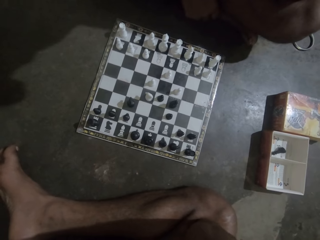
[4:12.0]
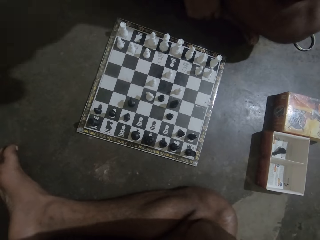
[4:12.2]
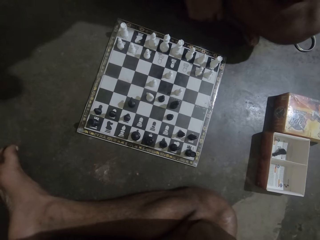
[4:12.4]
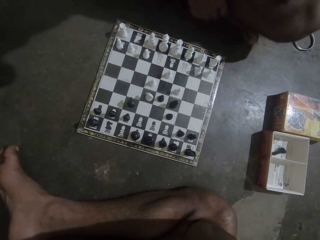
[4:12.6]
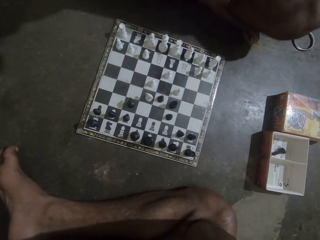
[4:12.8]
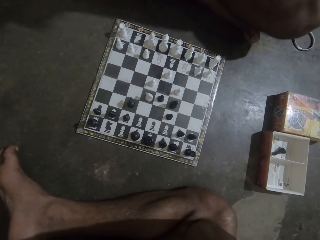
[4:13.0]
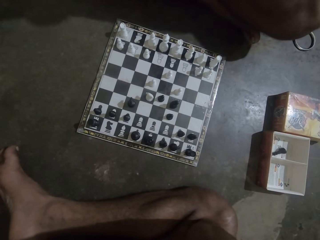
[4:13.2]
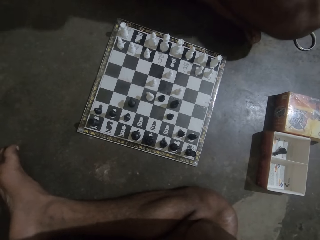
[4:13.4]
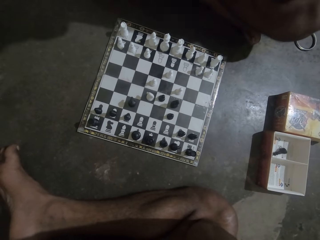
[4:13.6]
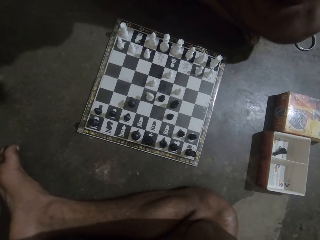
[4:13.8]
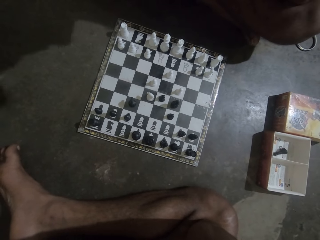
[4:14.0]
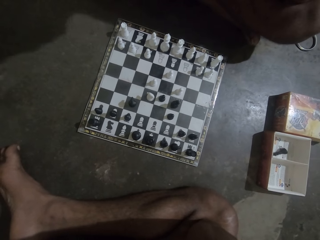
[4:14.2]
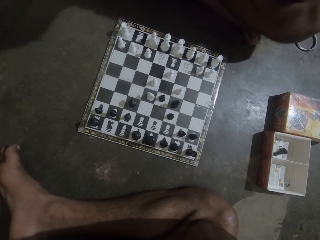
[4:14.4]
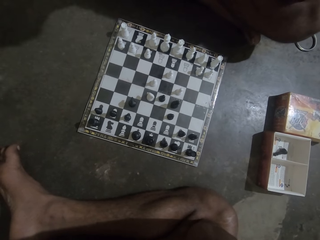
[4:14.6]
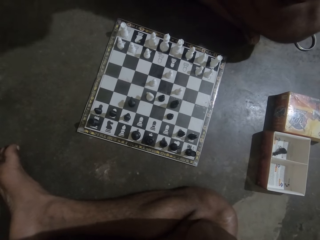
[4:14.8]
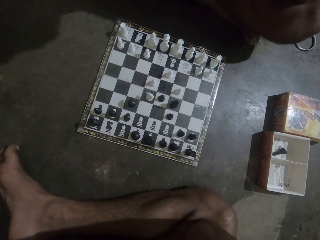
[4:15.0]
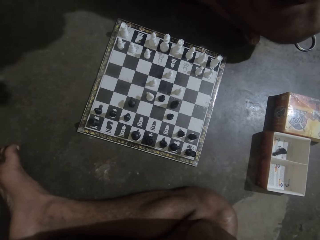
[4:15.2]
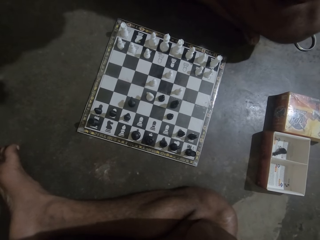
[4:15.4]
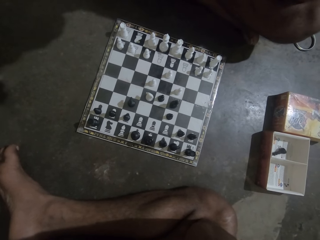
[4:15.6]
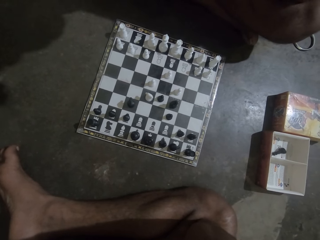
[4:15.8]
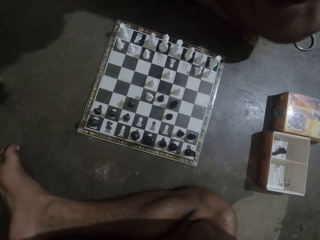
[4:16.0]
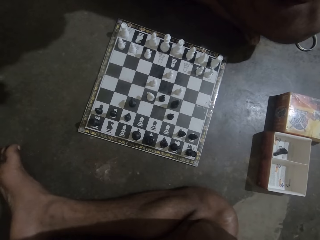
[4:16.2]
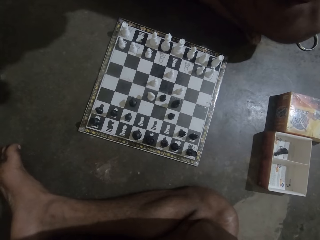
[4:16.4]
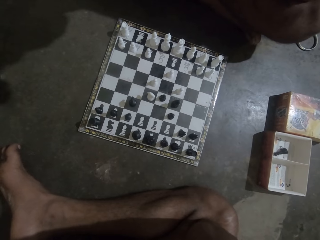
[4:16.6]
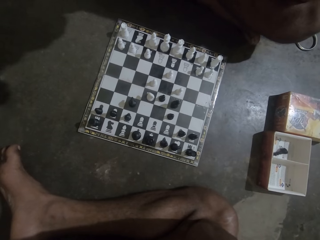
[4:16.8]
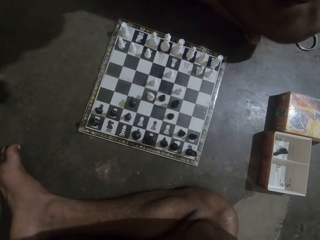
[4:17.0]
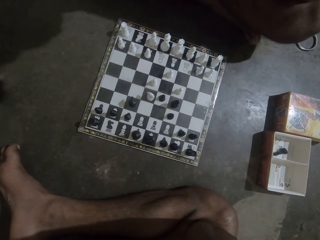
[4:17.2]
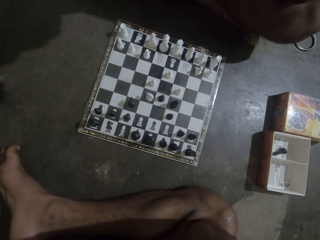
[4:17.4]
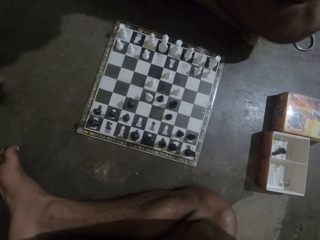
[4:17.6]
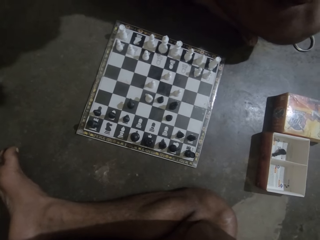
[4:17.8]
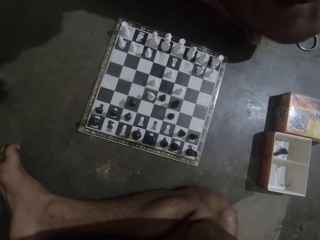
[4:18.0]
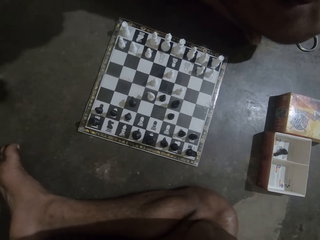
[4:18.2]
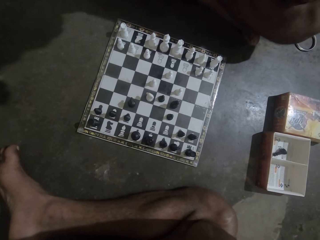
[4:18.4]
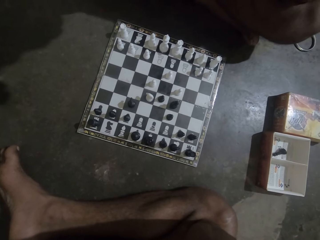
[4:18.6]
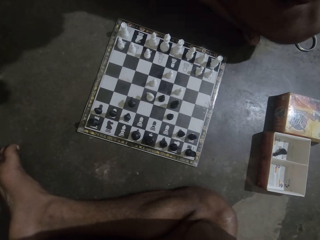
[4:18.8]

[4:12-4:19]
The camera wearer looks at the chess game with a man.

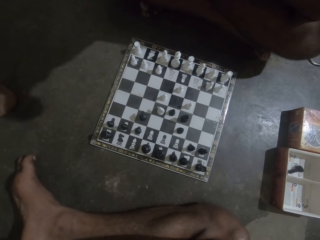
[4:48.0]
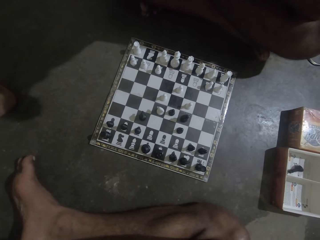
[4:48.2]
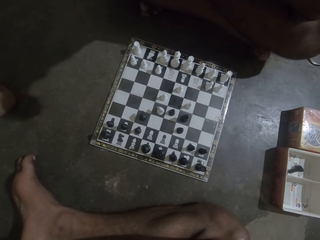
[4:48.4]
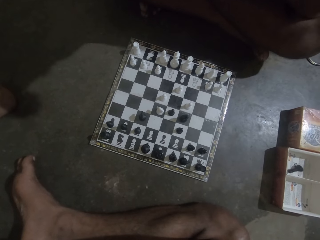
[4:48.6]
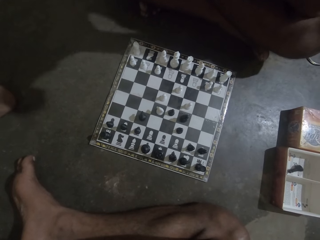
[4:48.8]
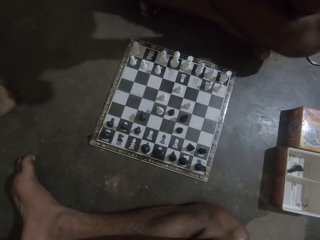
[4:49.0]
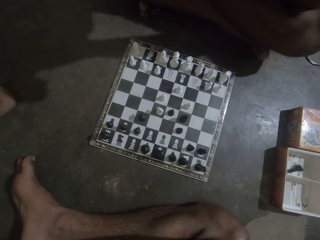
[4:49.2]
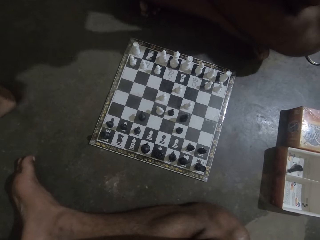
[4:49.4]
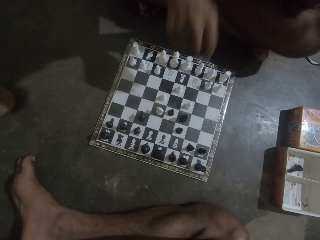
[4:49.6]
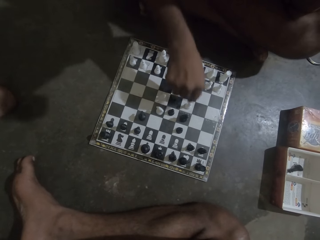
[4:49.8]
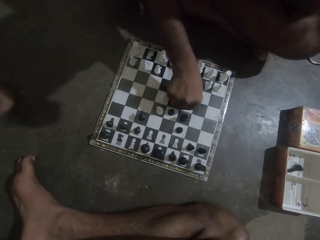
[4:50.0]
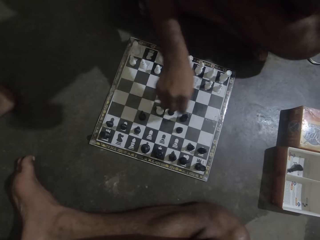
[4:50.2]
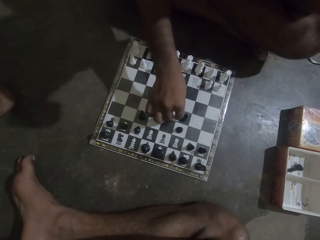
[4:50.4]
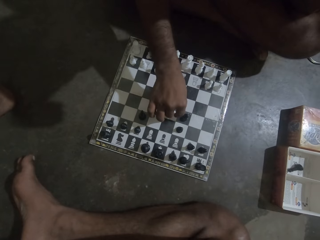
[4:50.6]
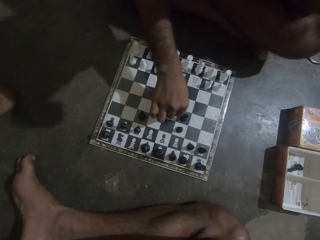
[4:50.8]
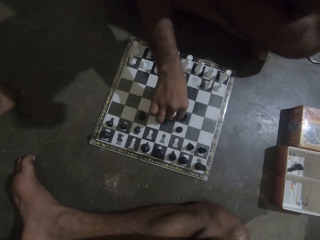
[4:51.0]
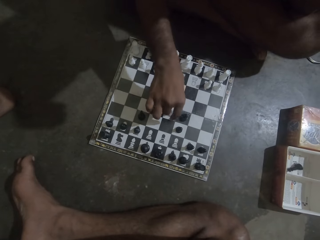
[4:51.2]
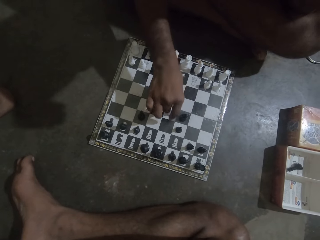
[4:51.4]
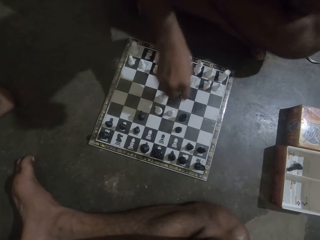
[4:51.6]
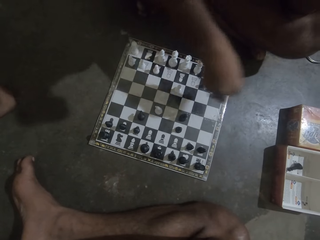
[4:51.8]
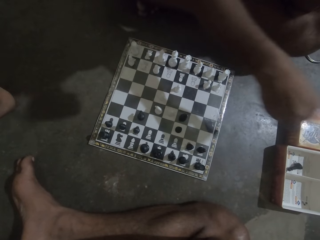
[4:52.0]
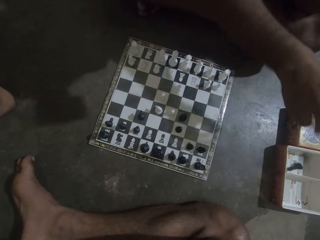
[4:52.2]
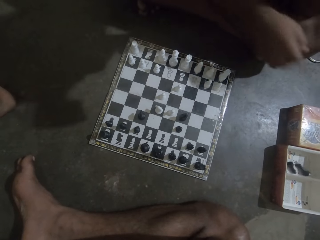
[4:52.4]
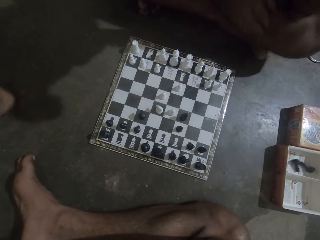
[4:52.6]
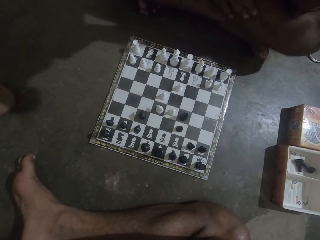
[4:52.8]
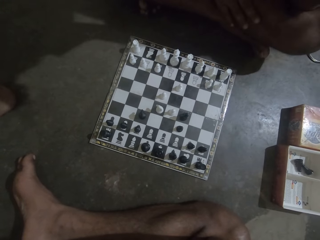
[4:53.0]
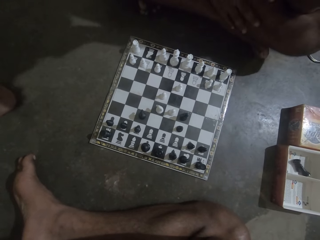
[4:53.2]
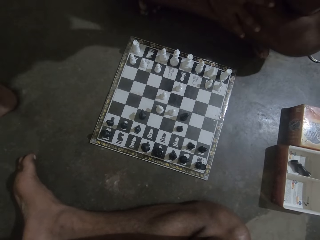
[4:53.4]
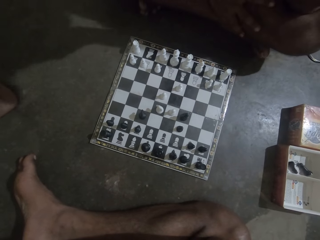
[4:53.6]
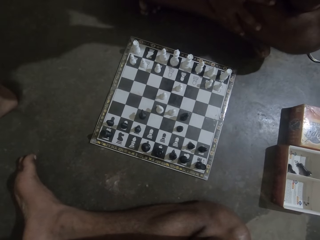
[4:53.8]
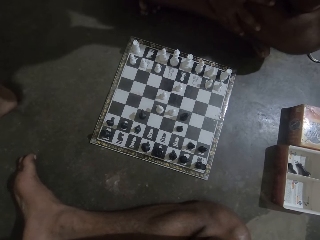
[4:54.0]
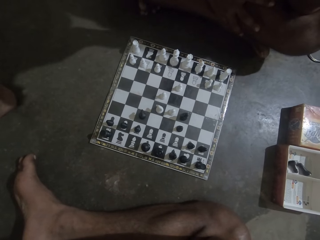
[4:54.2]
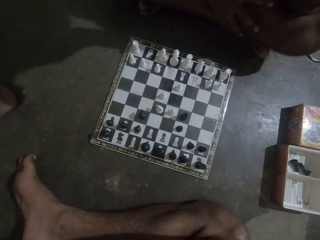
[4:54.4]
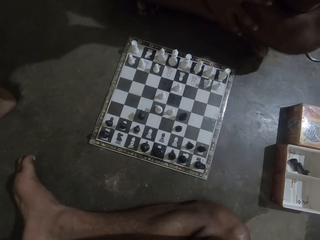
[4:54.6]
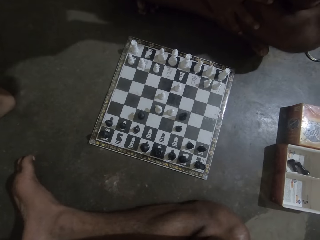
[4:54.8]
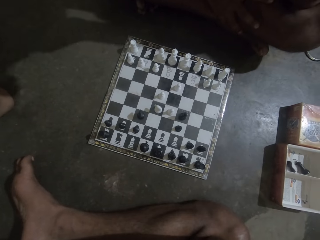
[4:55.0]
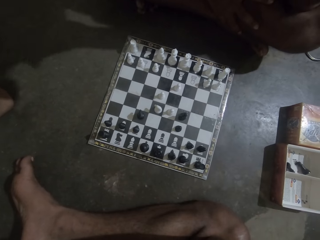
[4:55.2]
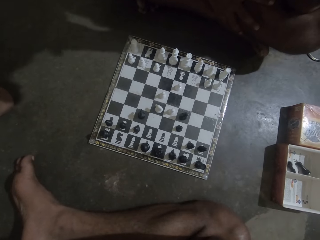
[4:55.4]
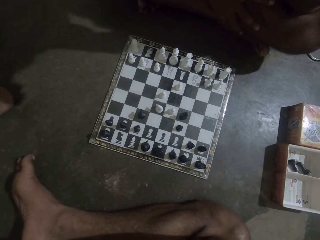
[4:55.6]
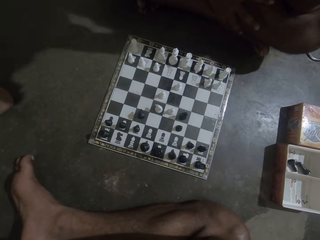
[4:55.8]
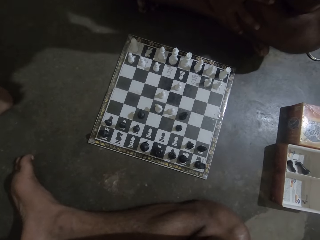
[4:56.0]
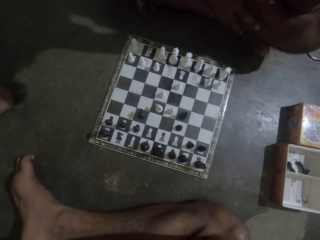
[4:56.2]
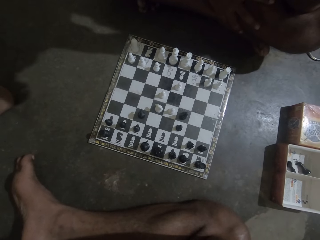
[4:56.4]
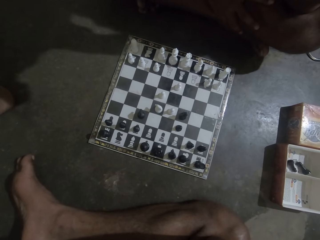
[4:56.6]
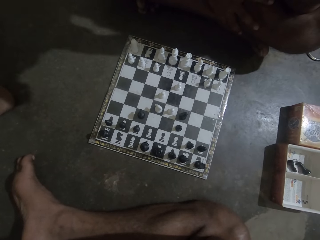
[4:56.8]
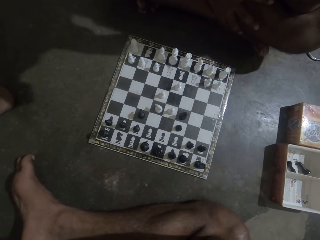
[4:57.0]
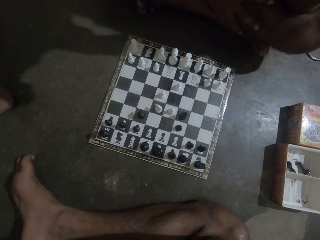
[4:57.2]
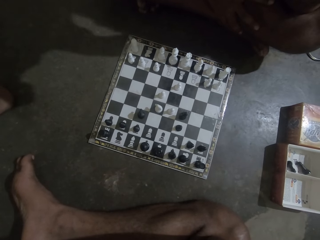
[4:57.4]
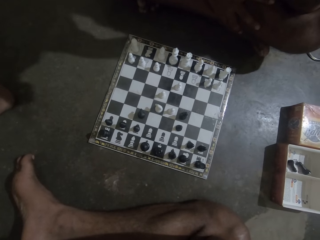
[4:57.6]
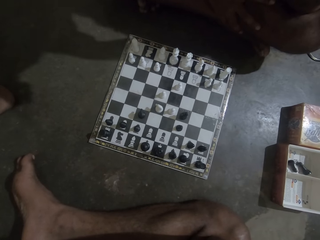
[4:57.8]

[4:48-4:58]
A person makes a move on a chess board. The person picks up a chess game piece and drops the chess game piece in a box.

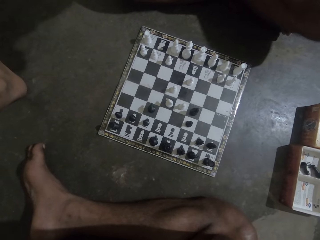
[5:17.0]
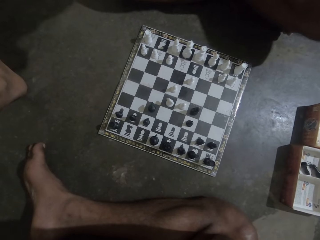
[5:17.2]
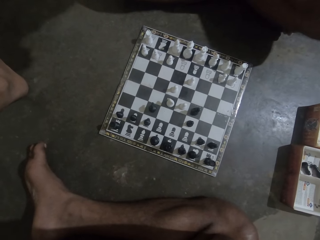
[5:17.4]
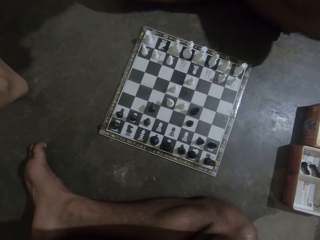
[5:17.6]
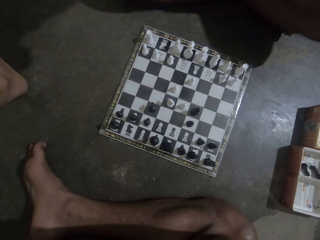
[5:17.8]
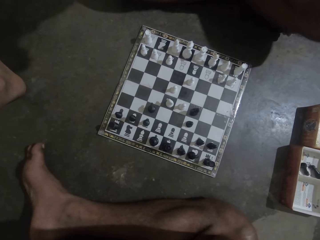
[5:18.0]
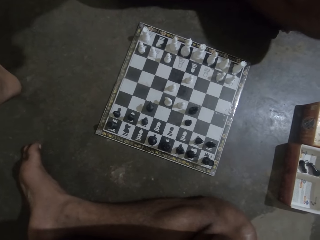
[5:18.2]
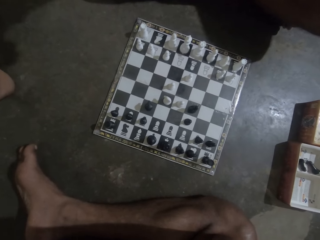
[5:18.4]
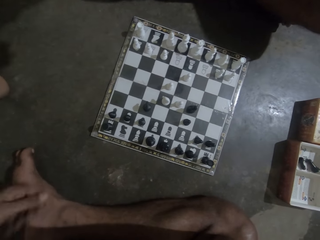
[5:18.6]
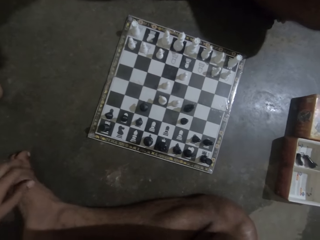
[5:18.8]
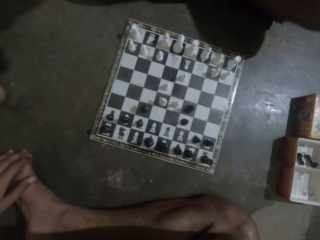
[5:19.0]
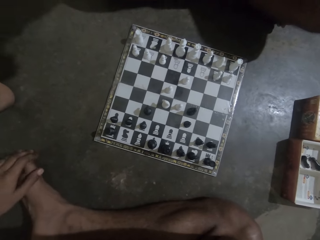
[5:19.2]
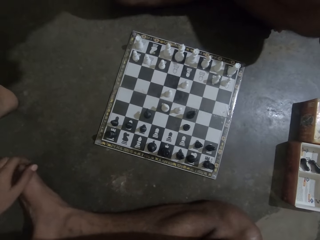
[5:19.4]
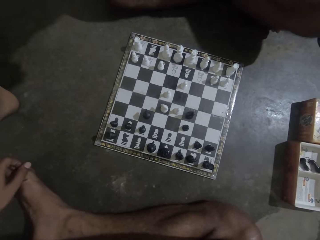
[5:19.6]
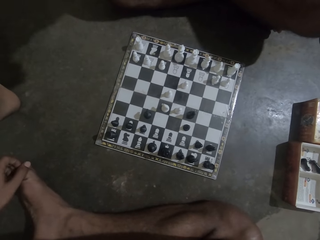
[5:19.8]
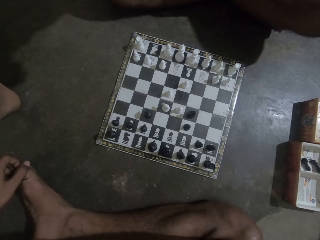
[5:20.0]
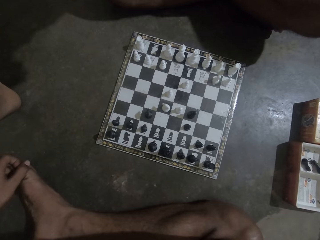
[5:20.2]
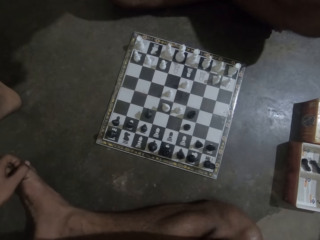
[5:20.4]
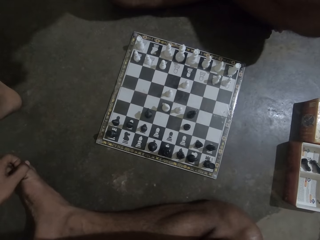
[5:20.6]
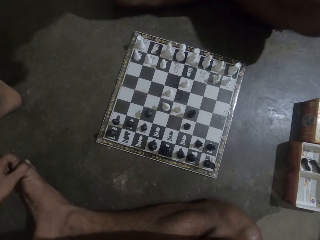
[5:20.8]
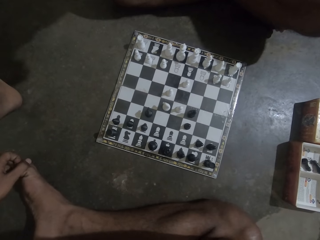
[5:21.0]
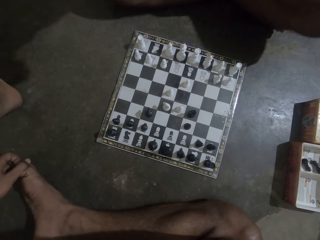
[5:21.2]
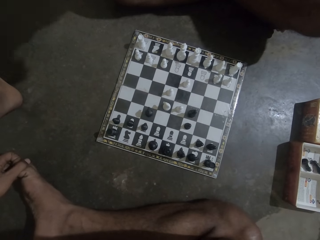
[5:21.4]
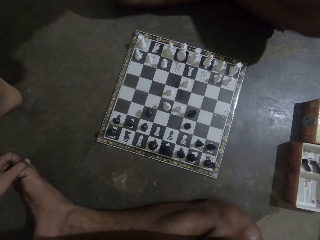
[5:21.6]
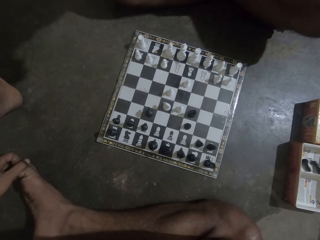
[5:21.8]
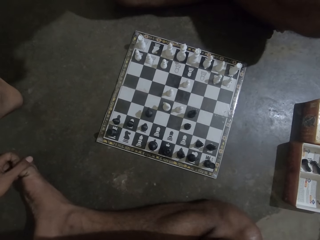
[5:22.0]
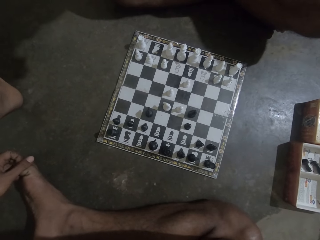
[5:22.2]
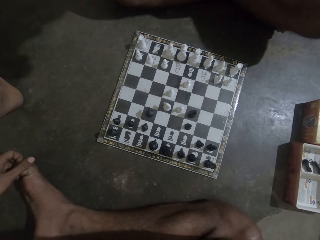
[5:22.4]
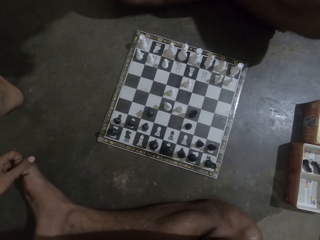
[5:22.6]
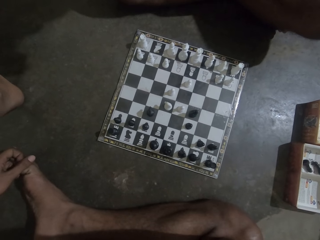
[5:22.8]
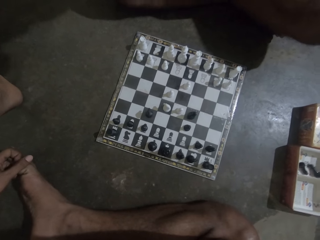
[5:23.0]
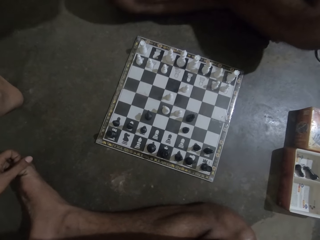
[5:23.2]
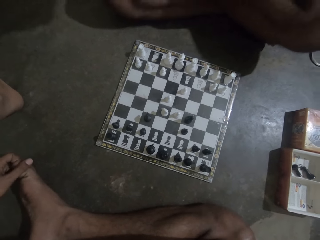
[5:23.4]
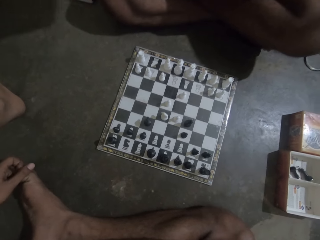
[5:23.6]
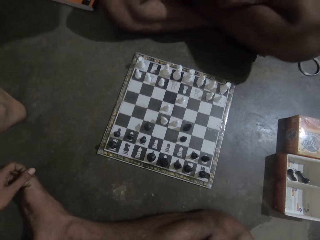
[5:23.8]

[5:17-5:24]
The camera wearer touches his leg.
